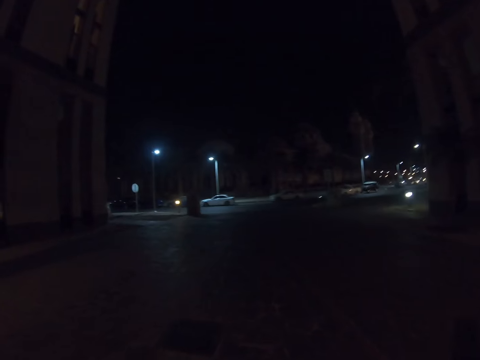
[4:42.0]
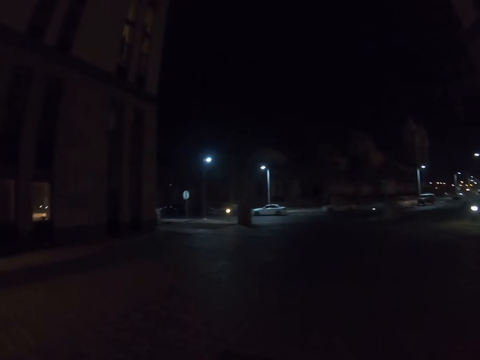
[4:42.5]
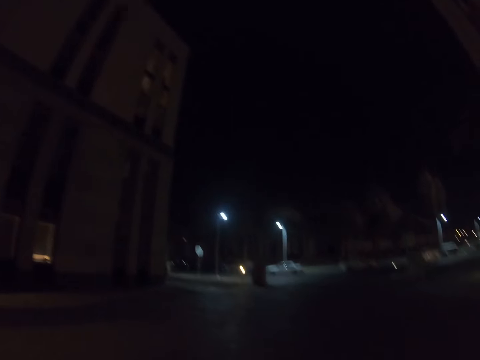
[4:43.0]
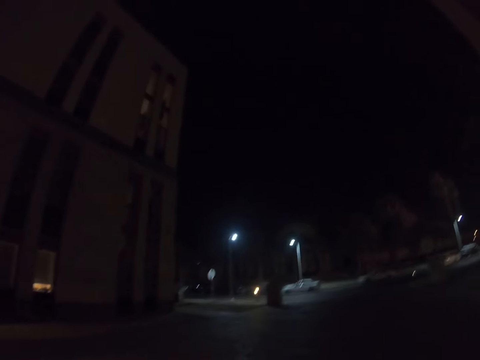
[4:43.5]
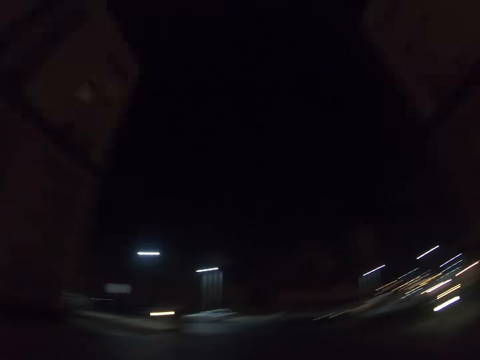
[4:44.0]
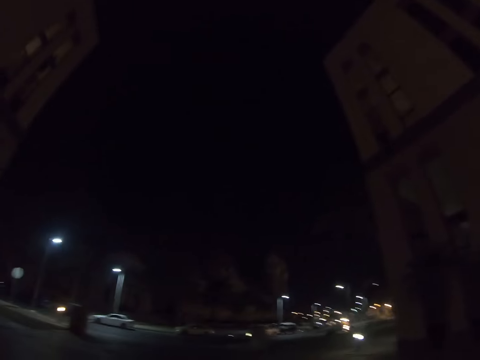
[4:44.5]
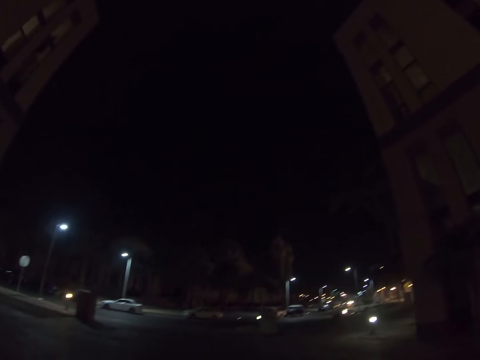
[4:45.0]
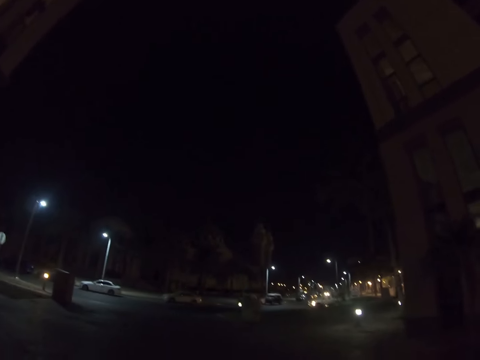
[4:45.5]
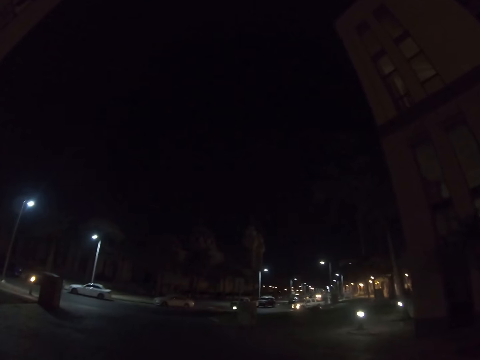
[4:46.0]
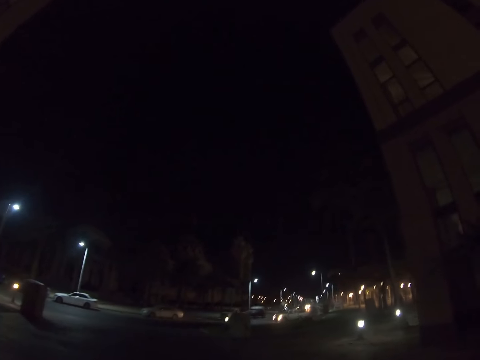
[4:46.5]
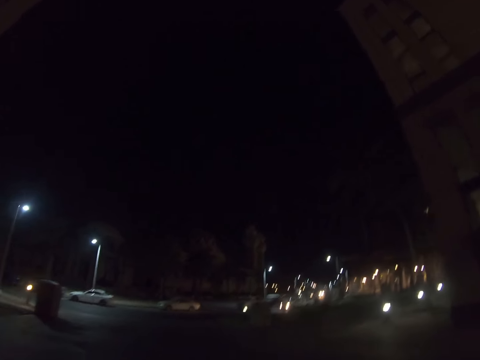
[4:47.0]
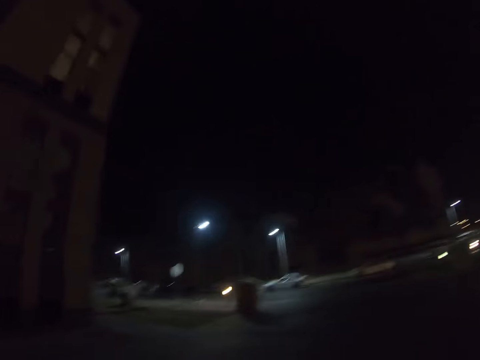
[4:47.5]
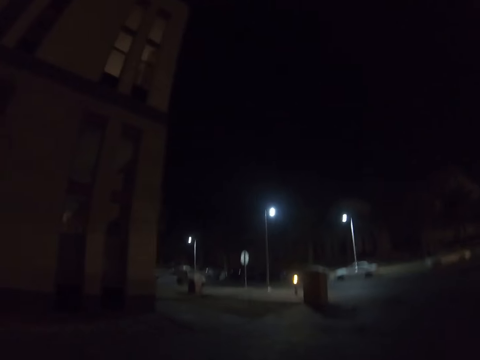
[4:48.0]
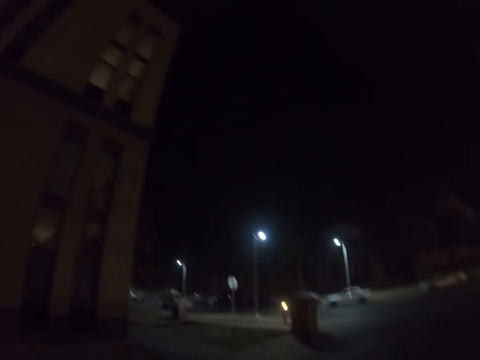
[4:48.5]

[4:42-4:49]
The camera wearer walks in the city.

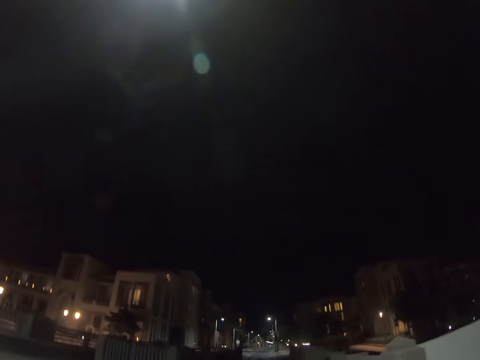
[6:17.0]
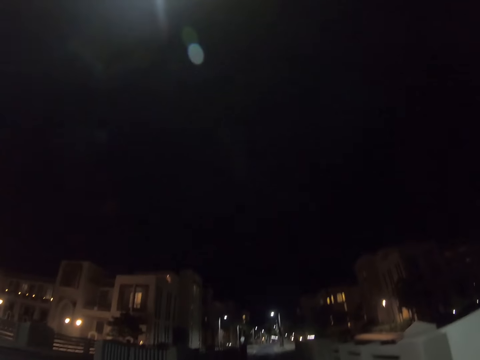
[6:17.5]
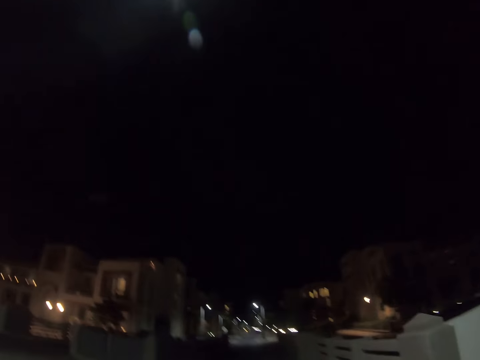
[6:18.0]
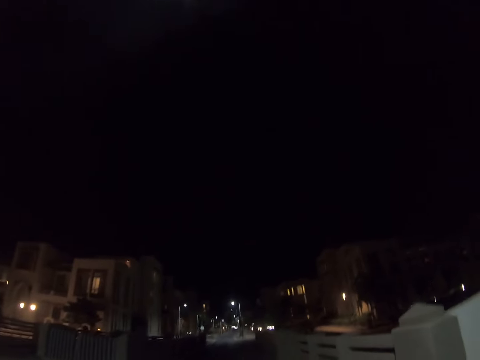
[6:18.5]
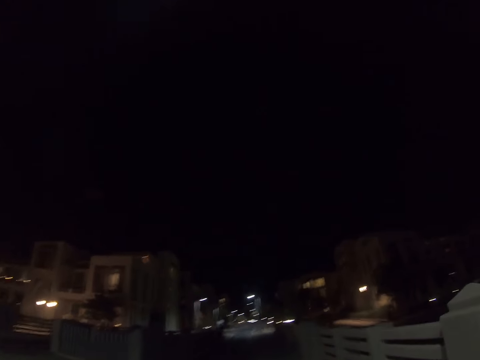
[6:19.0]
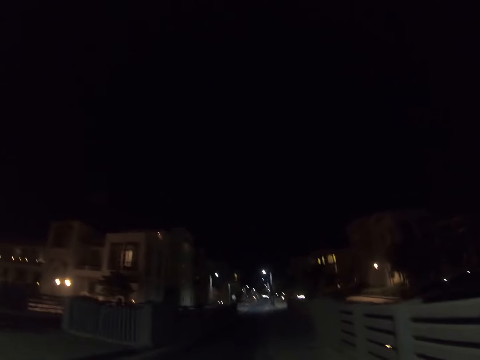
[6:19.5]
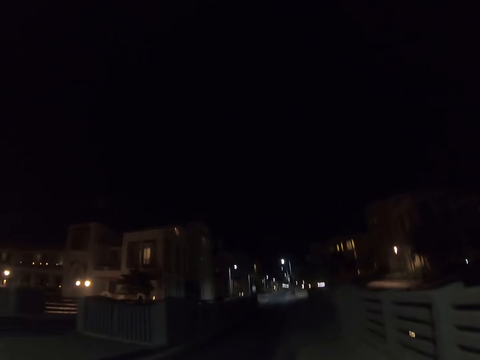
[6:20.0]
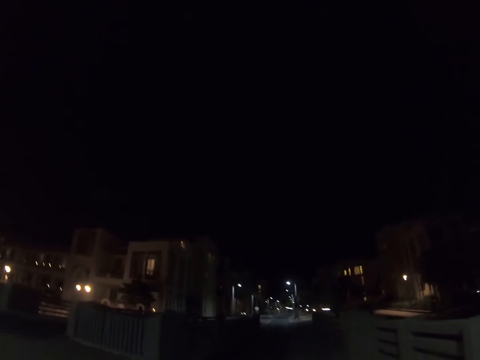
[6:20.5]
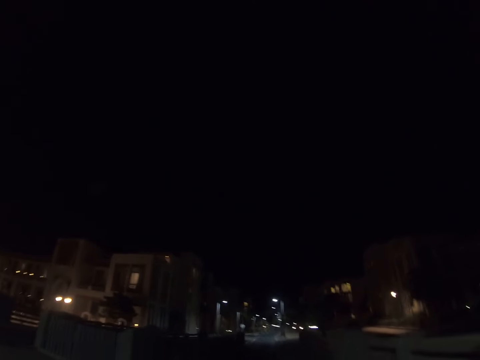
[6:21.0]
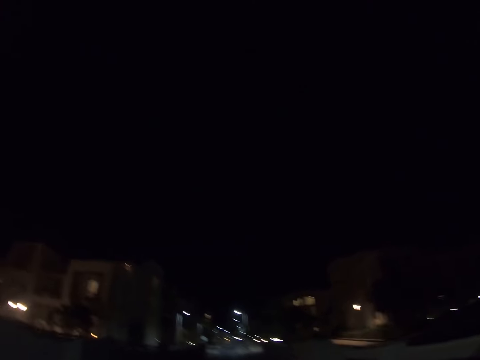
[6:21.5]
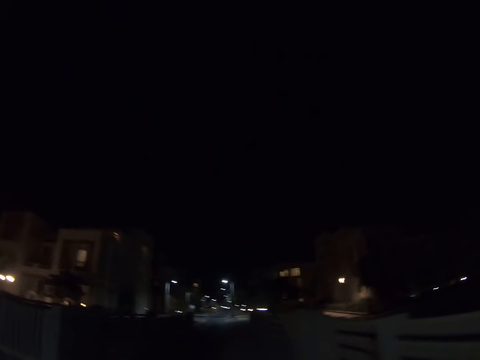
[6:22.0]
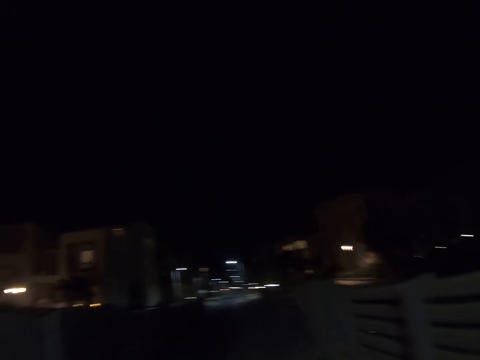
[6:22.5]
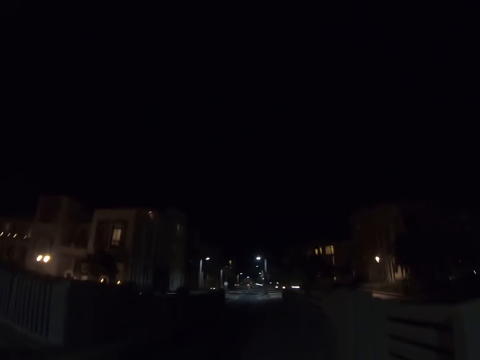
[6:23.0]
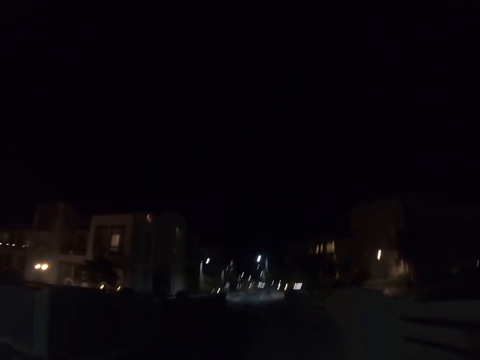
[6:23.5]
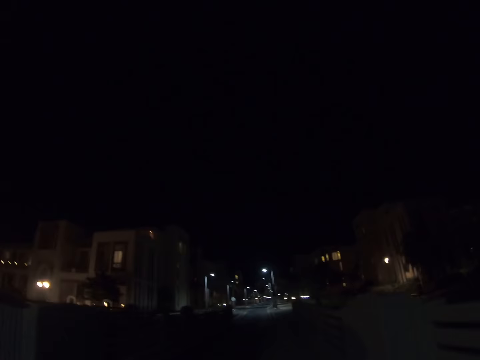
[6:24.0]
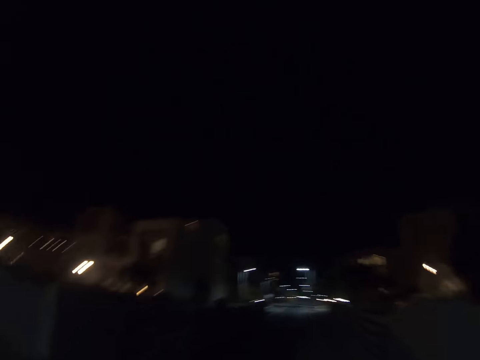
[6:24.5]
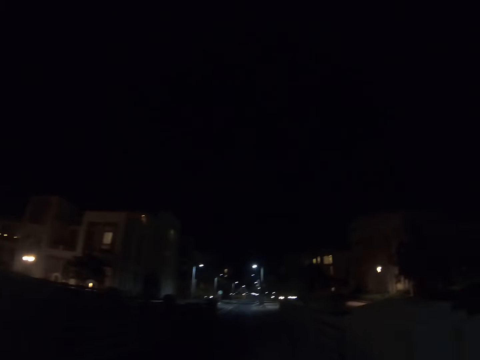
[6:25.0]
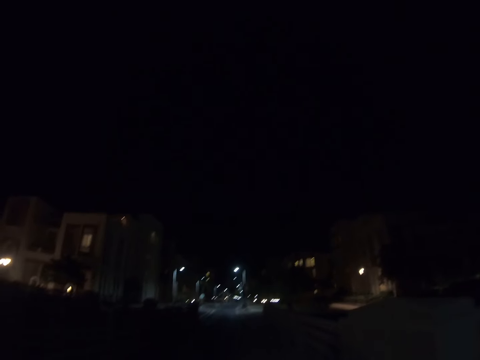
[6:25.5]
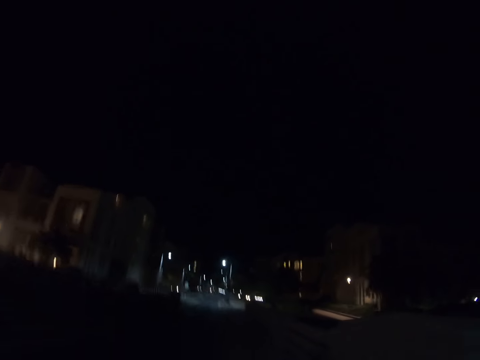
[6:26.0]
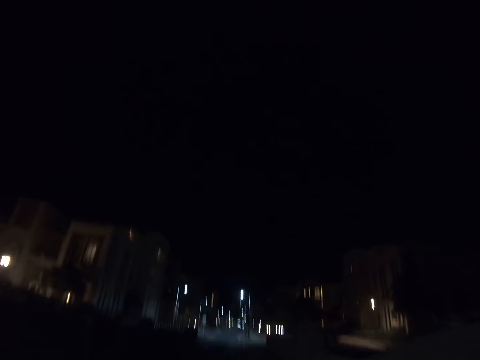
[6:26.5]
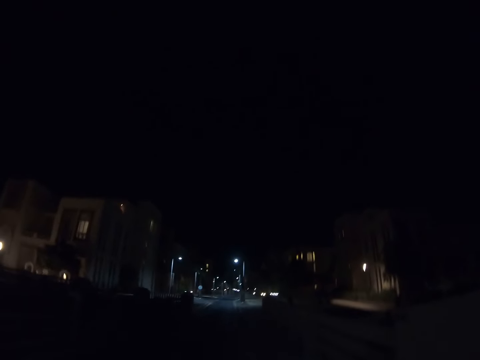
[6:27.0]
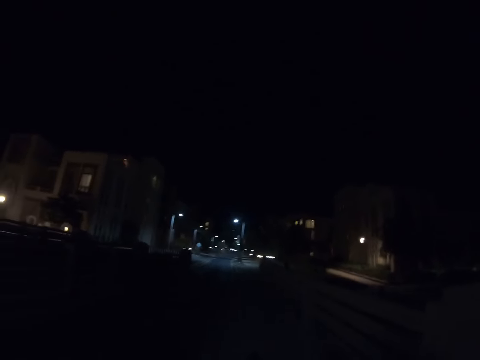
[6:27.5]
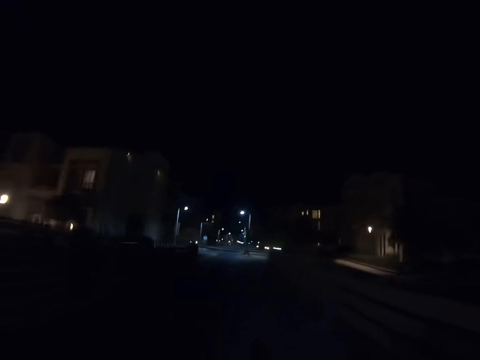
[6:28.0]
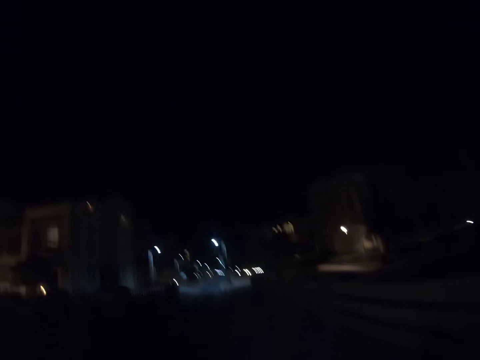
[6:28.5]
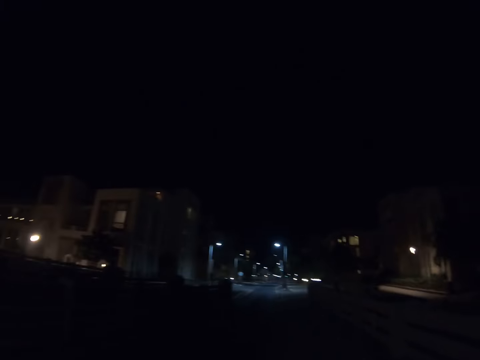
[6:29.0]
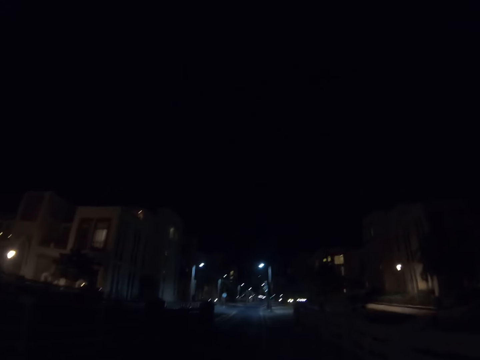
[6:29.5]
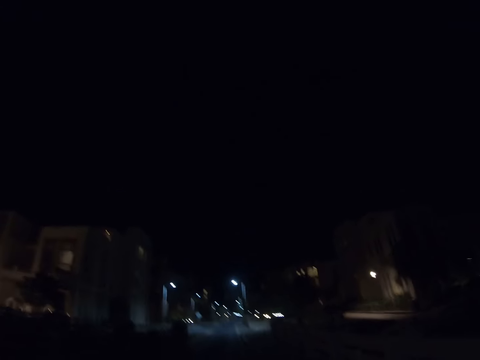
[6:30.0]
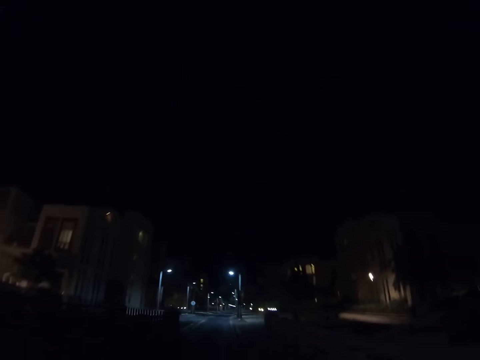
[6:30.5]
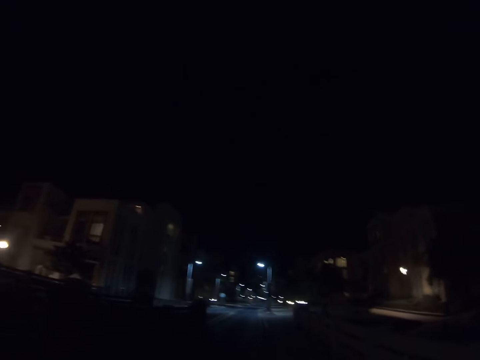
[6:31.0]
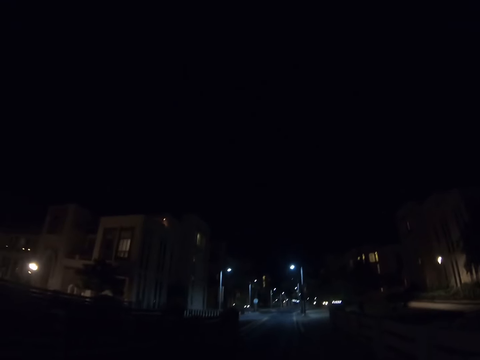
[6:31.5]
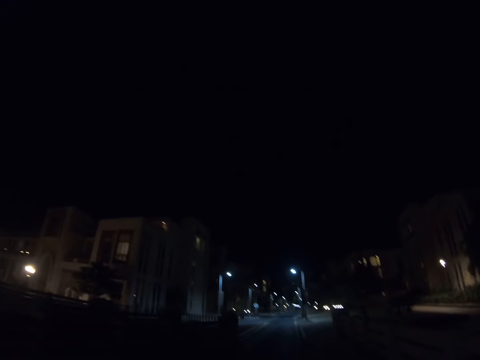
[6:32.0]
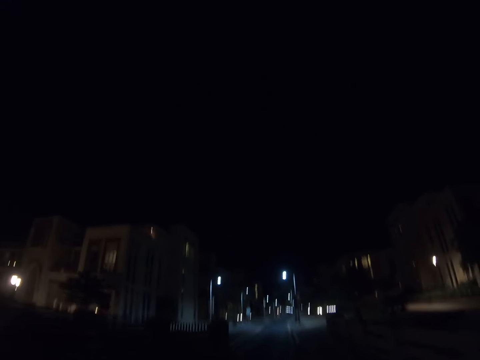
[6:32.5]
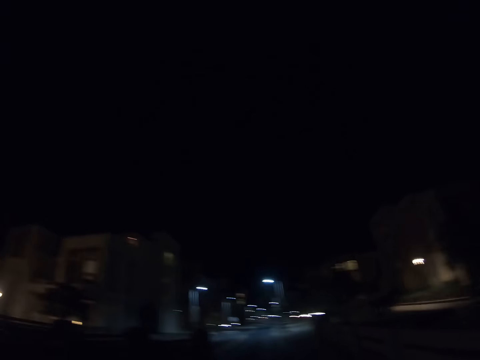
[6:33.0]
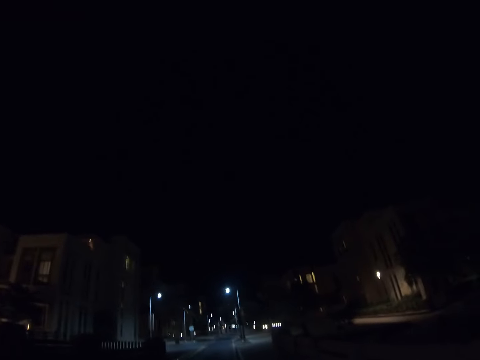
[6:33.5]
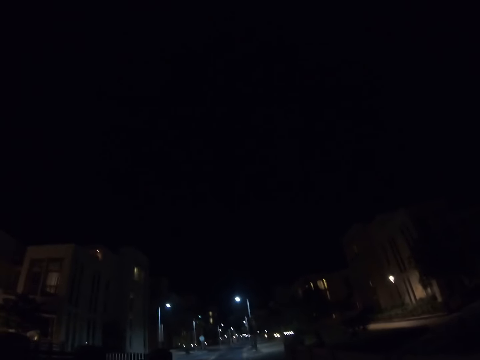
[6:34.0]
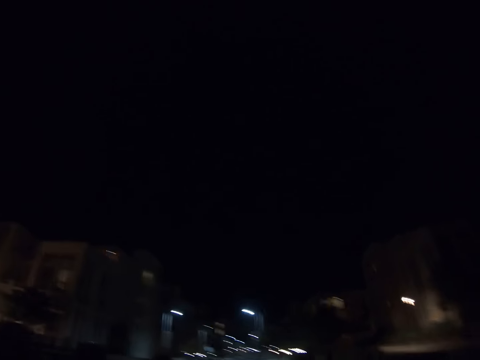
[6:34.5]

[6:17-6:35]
The camera wearer looks around the city. They walk along the road.

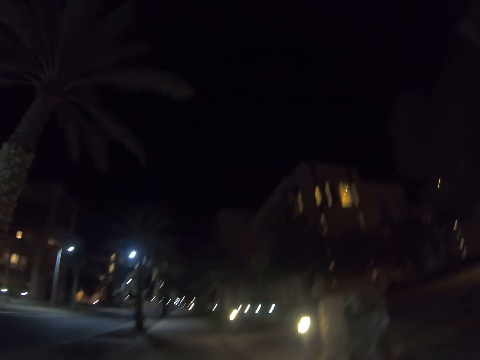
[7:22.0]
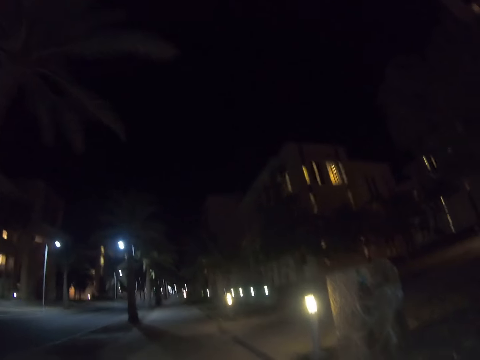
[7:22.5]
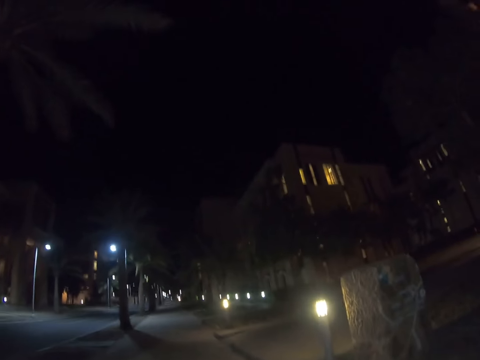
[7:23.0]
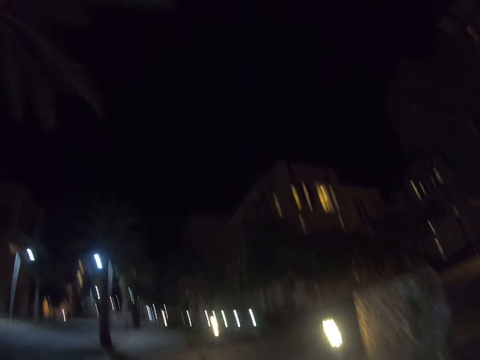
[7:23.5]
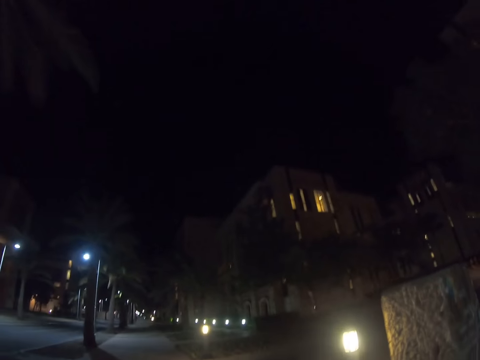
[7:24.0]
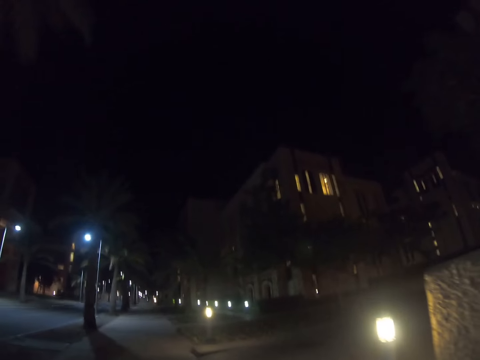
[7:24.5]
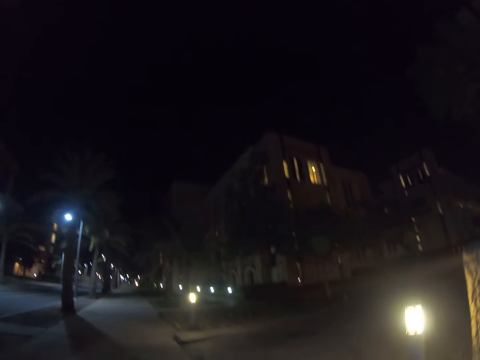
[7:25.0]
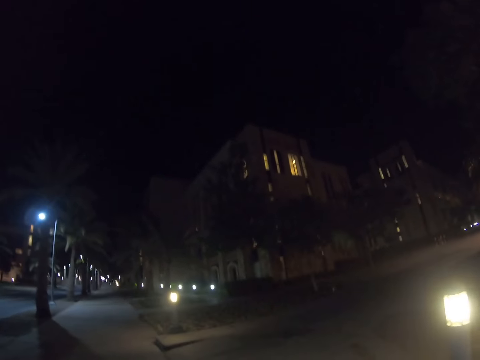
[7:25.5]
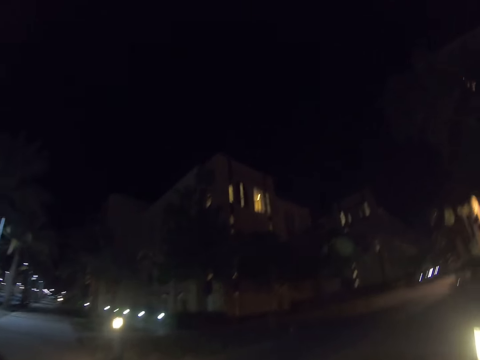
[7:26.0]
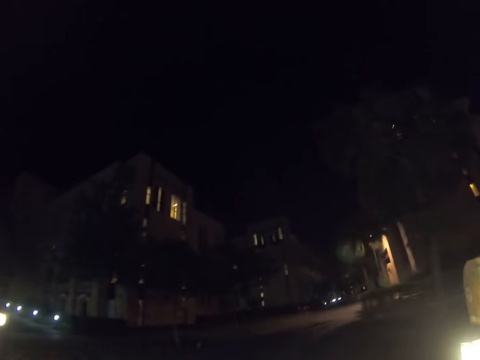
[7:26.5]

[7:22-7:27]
The camera wearer walks on a pavement.
